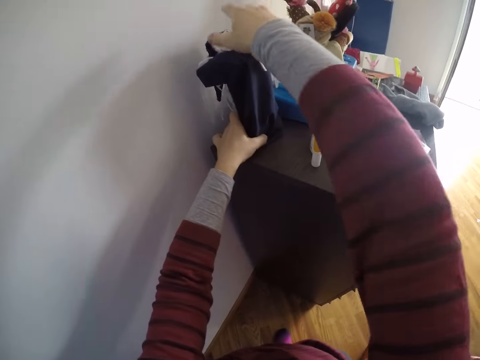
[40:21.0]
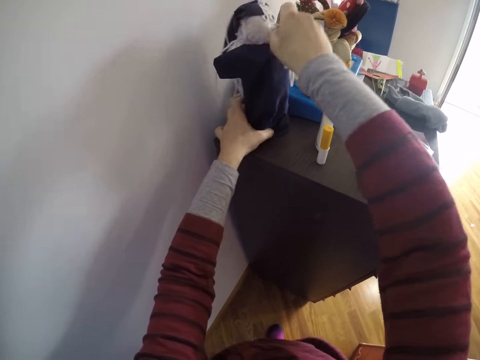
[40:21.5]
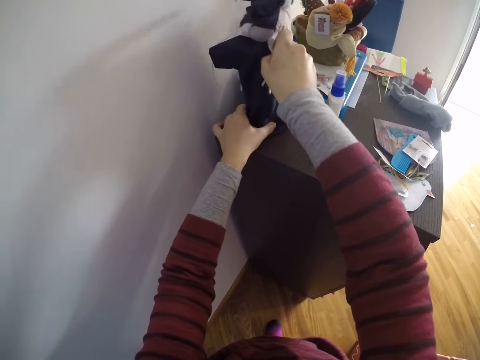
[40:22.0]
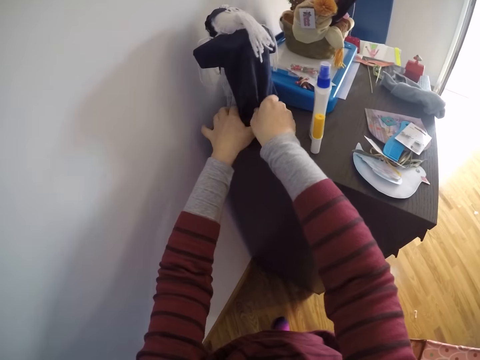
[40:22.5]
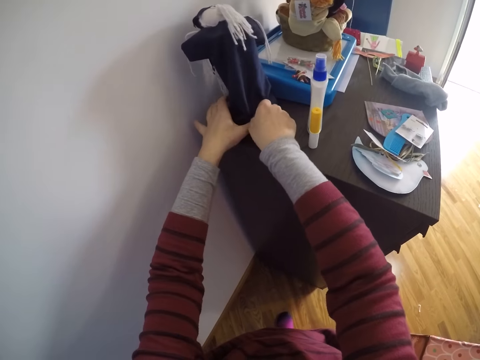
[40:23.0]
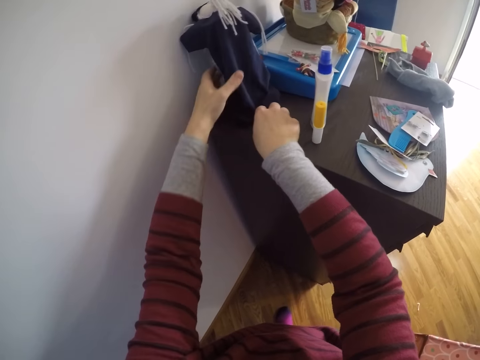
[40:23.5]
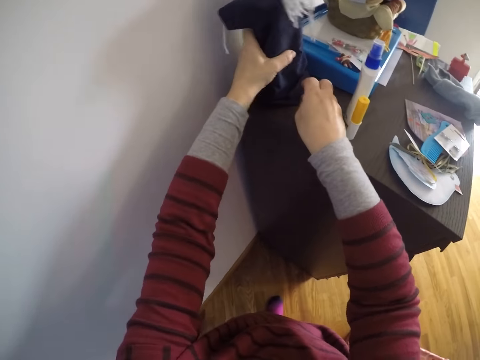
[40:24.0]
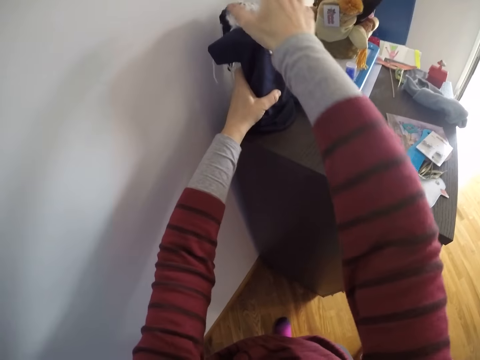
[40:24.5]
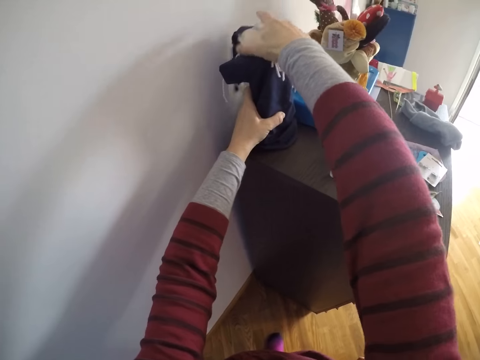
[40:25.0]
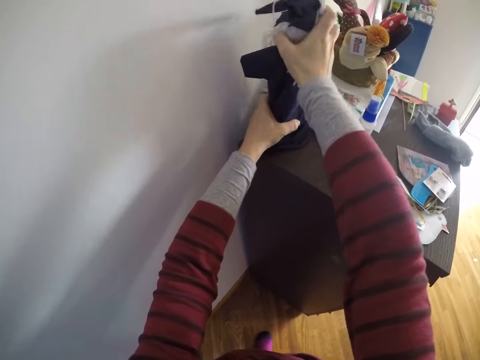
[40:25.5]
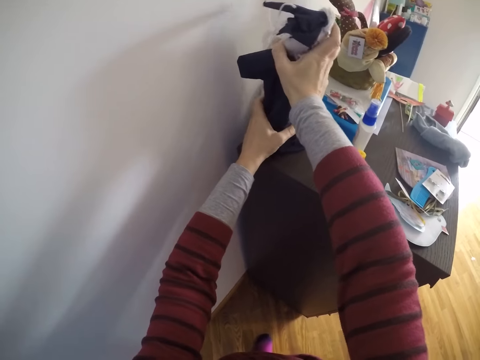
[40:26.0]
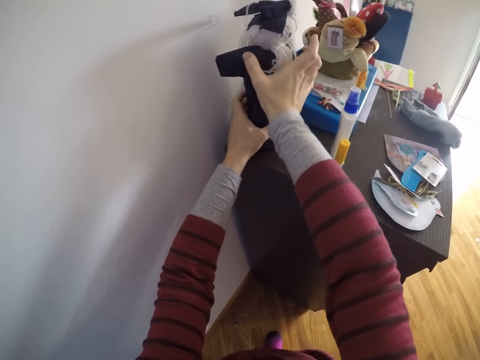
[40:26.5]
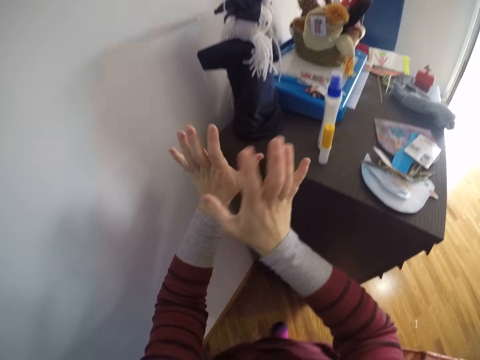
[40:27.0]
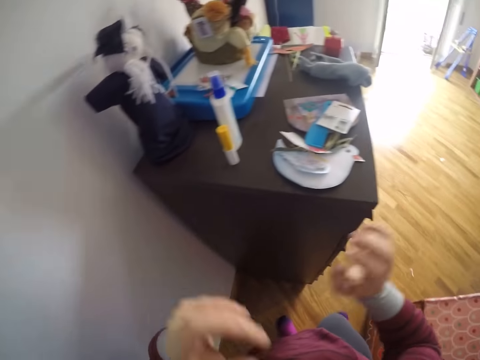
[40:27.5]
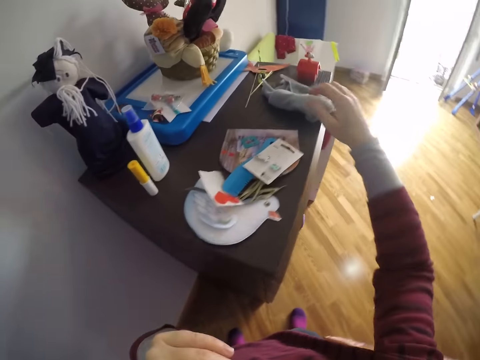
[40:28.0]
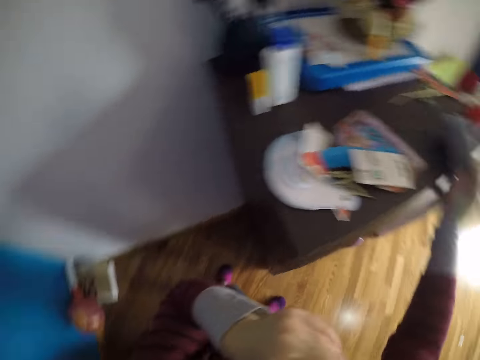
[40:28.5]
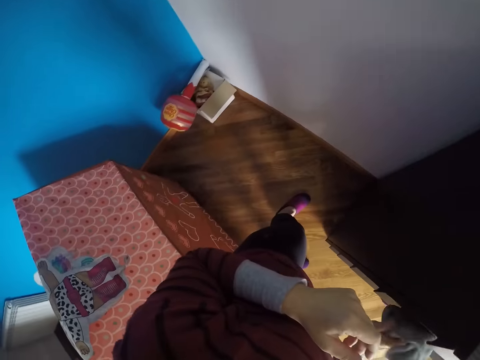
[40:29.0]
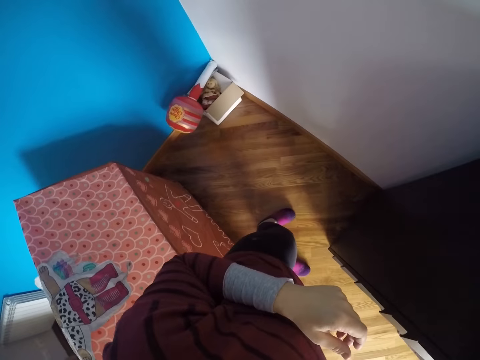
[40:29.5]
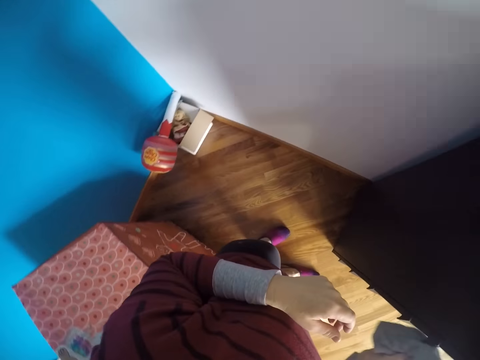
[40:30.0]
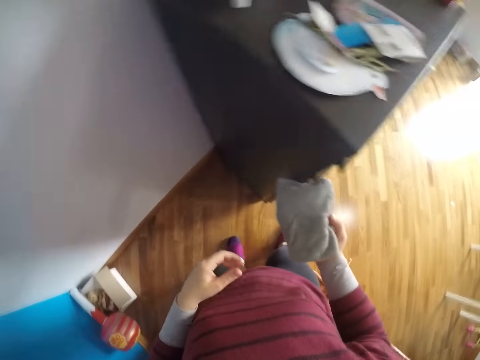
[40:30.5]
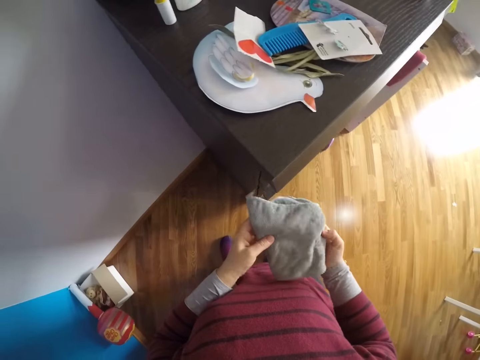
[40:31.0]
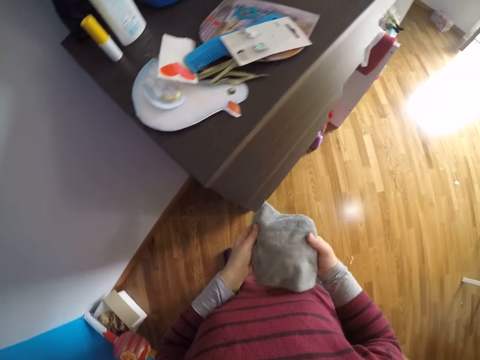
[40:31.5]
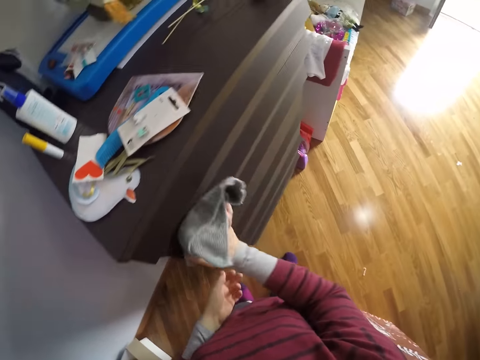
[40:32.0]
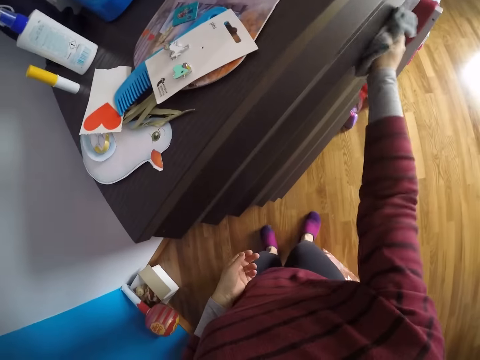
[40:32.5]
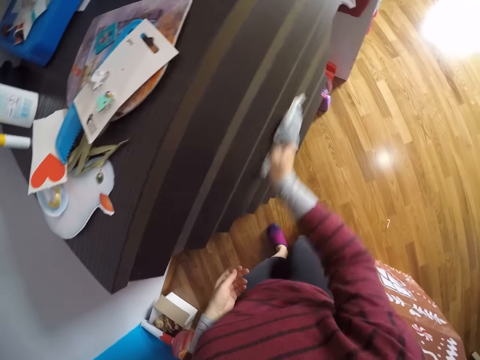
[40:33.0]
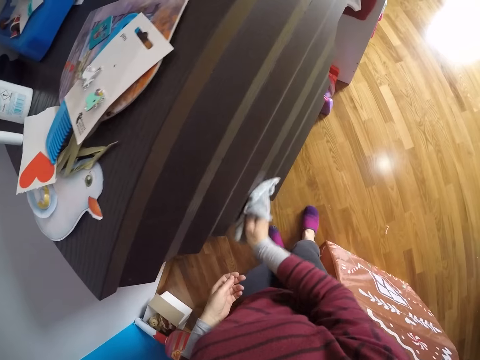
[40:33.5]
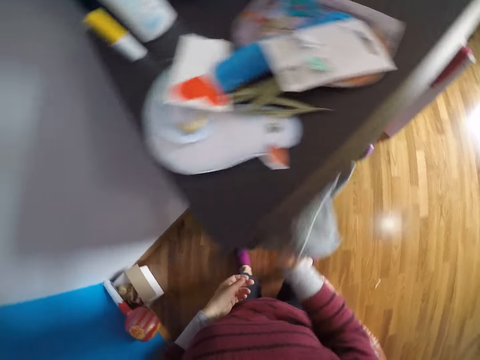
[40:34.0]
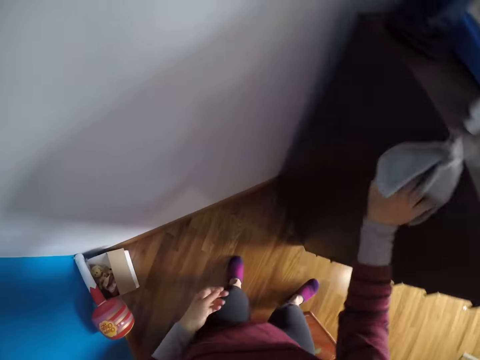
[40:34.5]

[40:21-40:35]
The camera wearer fixes the toy on the cabinet. She moves her hands around. She touches herself. She picks up the hand towel from the top of the cupboard with her right hand. She looks around. She looks at the hand towel. She cleans the cupboard with the towel in her right hand.

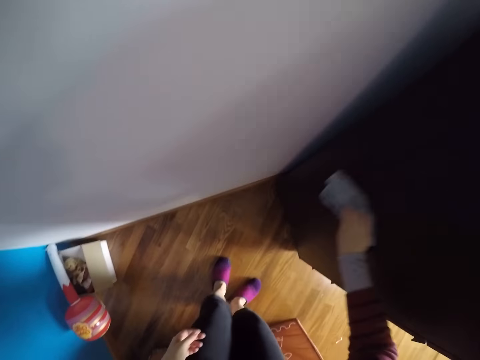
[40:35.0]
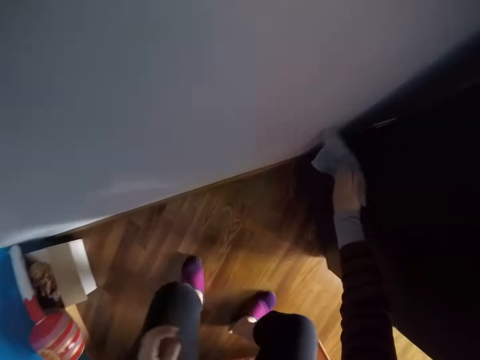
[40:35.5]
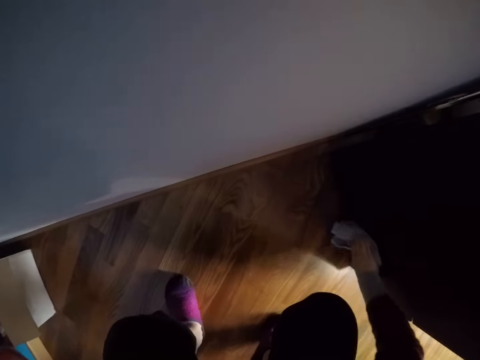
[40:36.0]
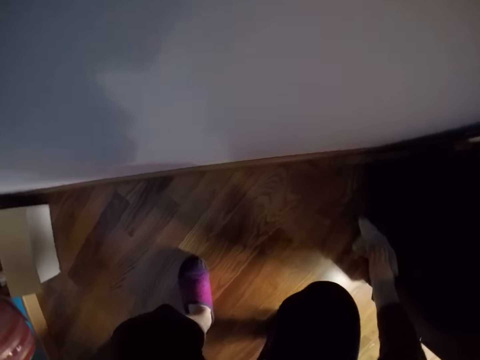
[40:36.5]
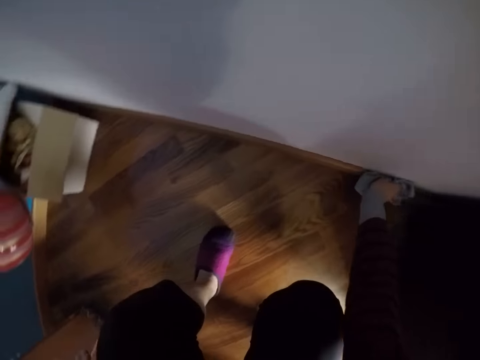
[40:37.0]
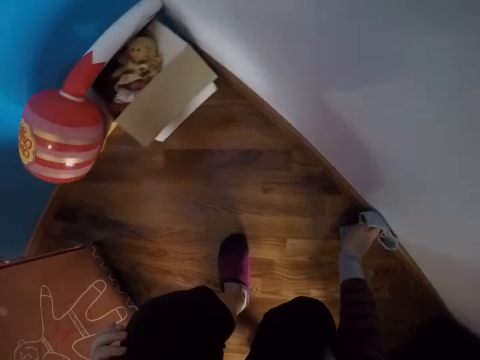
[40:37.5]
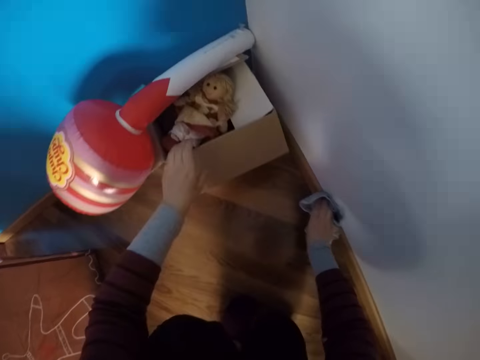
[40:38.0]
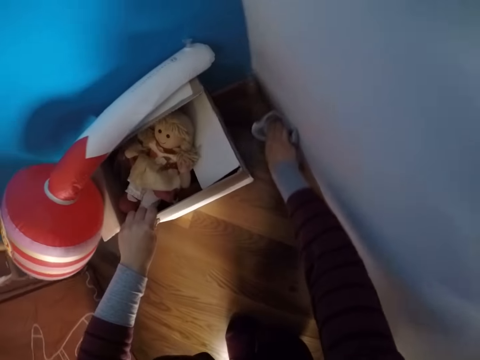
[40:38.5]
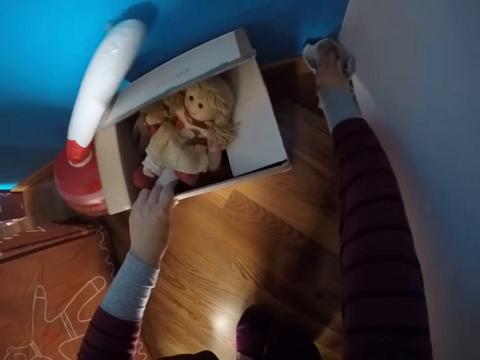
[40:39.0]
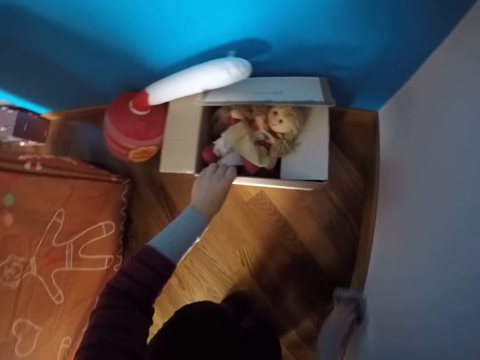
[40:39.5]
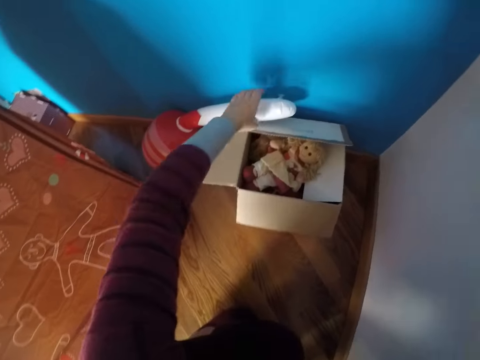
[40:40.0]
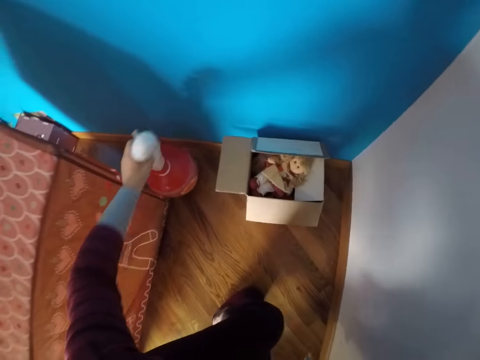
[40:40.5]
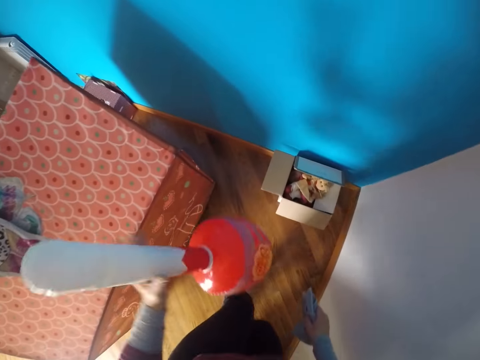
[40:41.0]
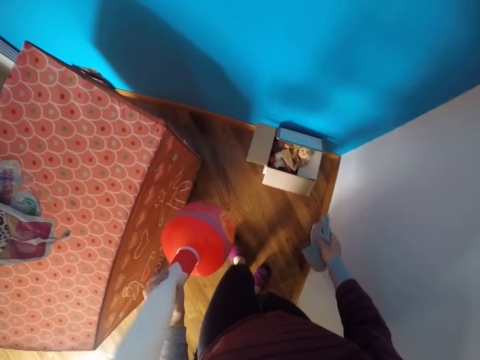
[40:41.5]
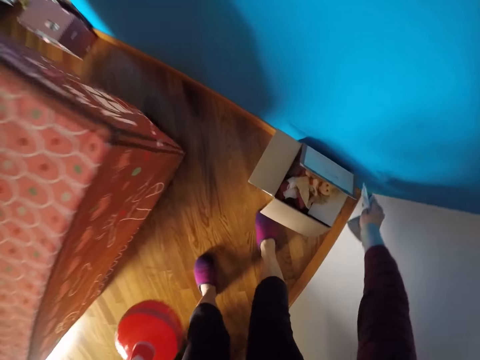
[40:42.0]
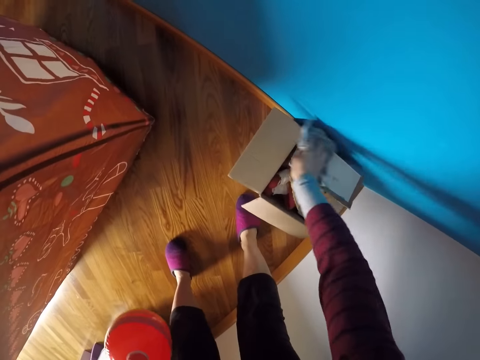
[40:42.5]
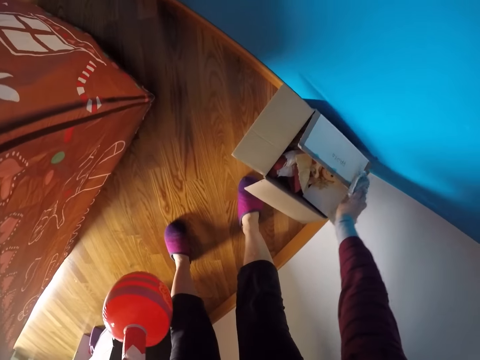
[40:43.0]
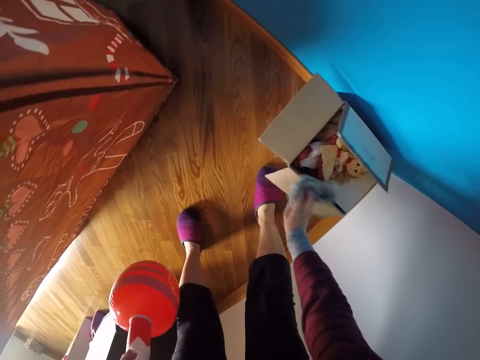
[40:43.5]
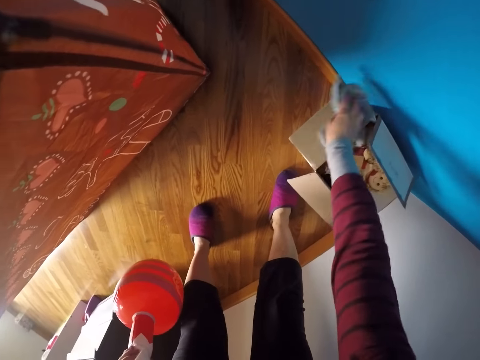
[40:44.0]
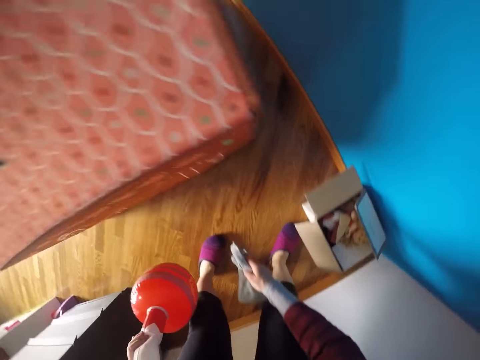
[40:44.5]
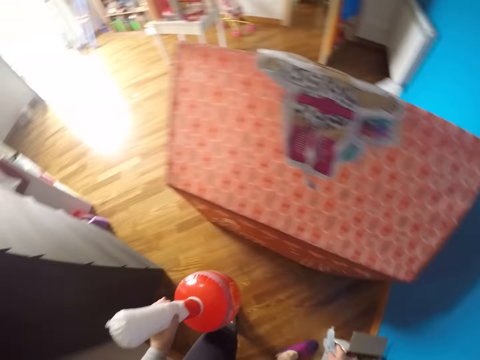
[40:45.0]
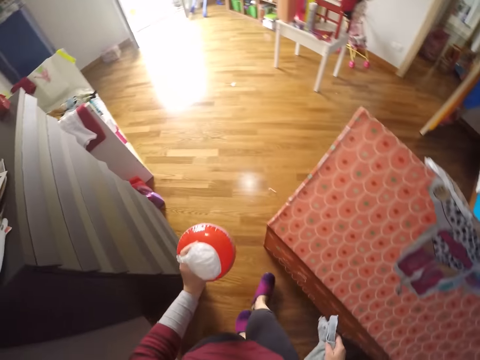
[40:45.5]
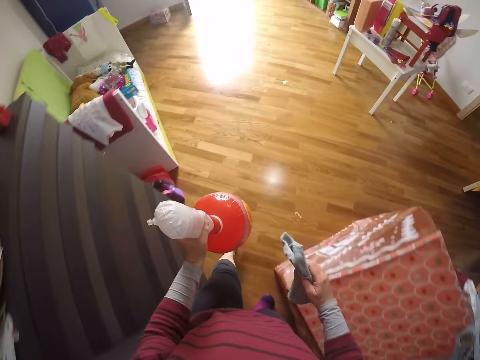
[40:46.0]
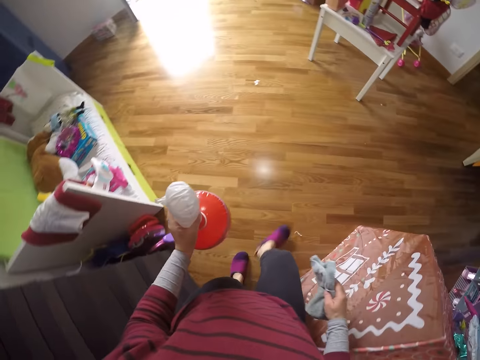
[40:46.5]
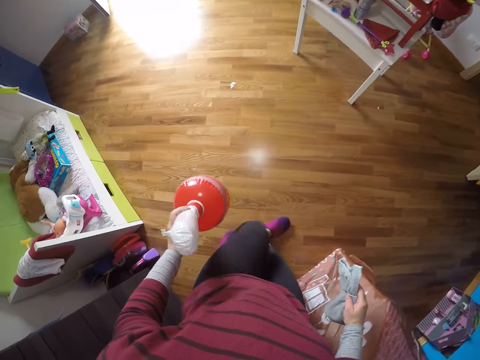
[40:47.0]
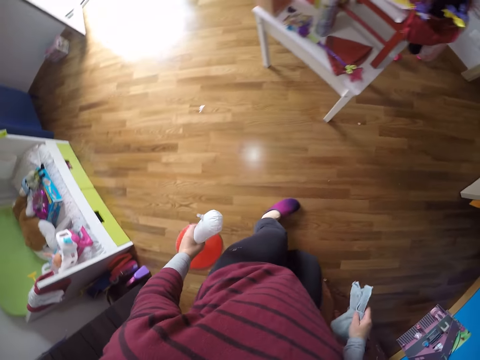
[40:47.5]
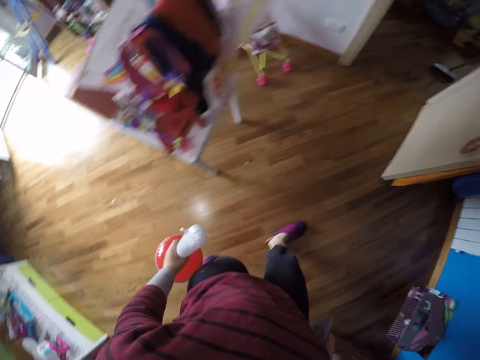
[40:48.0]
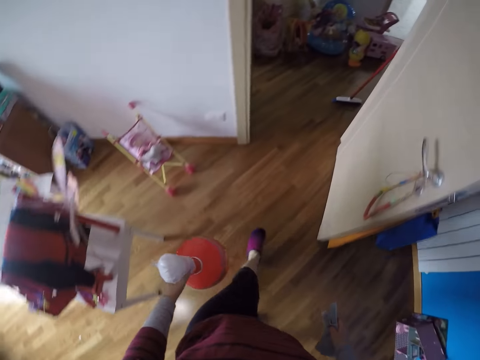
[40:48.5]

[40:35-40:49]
The camera wearer squats. She wipes the cabinet with the hand towel. She cleans the edge board of the floor with the towel in her right hand. She moves a toy balloon and box with a doll on the floor with her left hand. She wipes the wall with the hand towel. She picks up the toy balloon on the floor with her left hand. She shakes something. She bends downwards. She cleans the top of the box with the towel in her right hand. She turns around. She walks into another room. She walks around.
